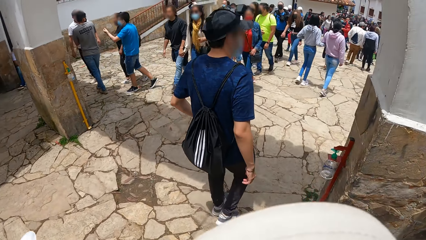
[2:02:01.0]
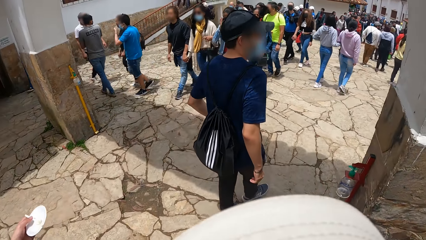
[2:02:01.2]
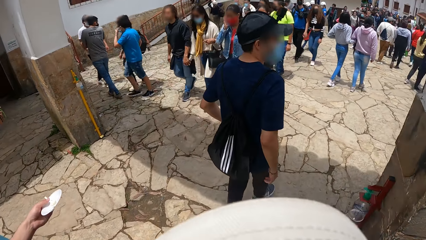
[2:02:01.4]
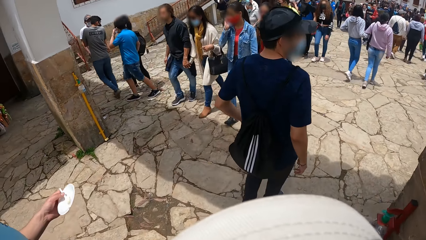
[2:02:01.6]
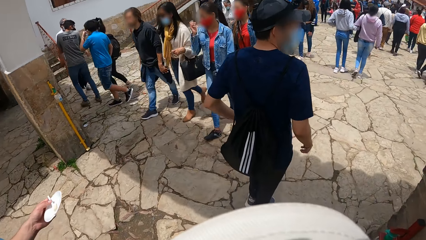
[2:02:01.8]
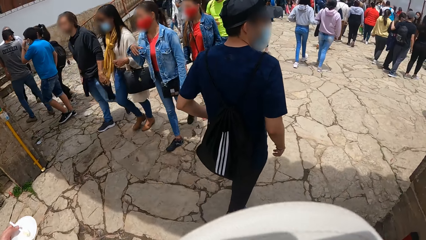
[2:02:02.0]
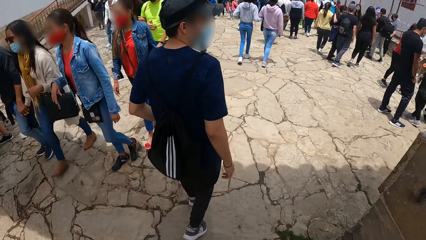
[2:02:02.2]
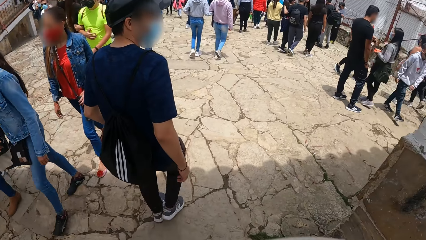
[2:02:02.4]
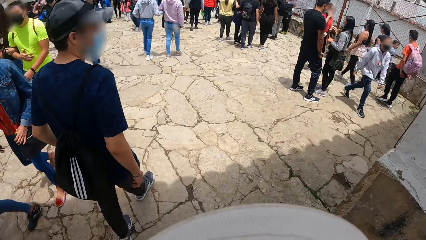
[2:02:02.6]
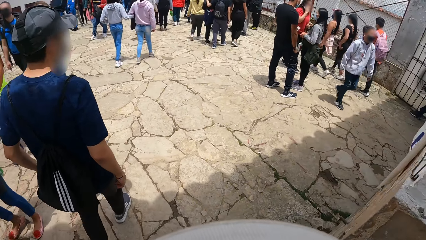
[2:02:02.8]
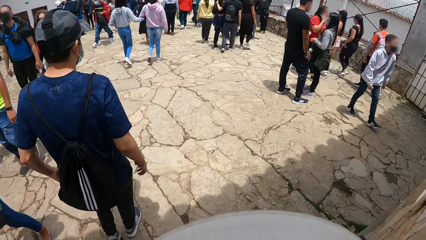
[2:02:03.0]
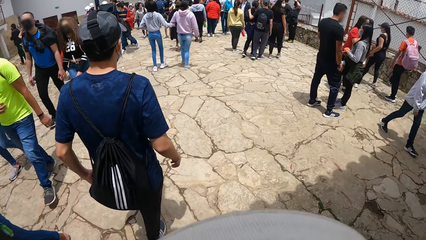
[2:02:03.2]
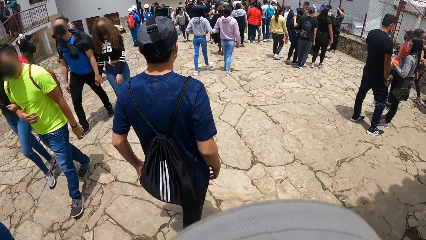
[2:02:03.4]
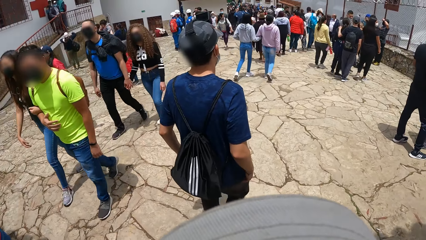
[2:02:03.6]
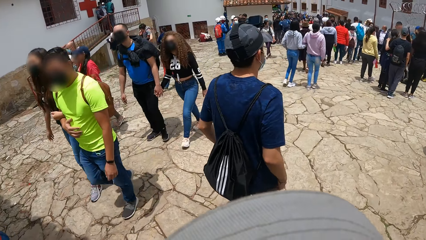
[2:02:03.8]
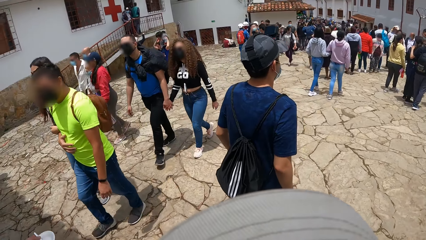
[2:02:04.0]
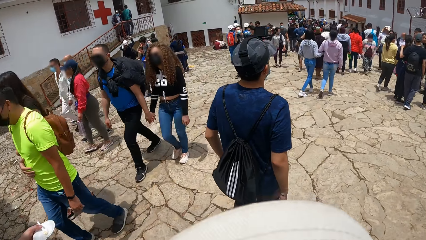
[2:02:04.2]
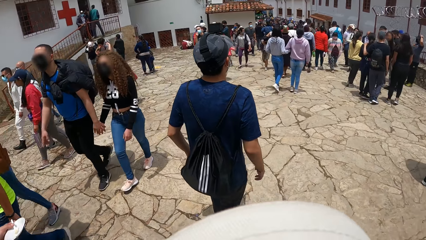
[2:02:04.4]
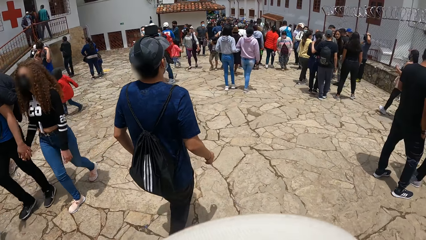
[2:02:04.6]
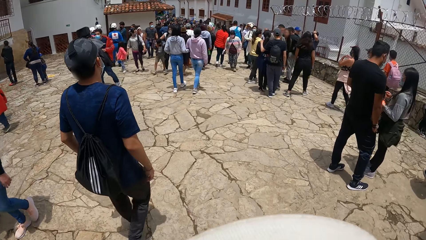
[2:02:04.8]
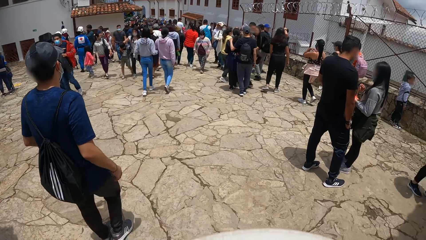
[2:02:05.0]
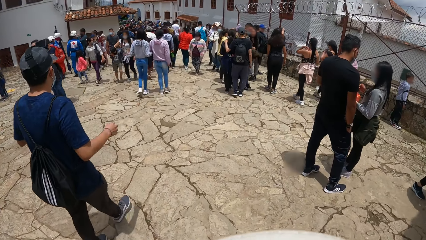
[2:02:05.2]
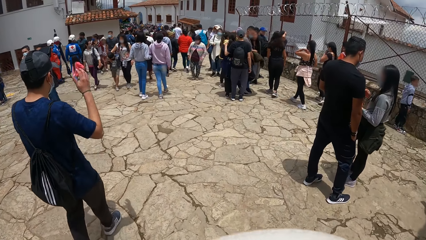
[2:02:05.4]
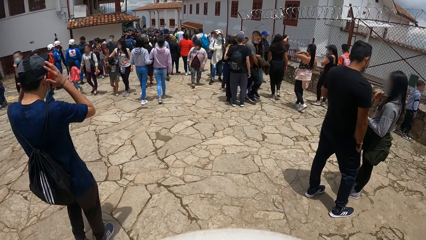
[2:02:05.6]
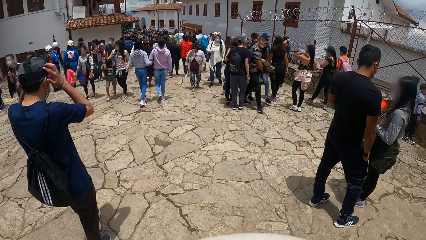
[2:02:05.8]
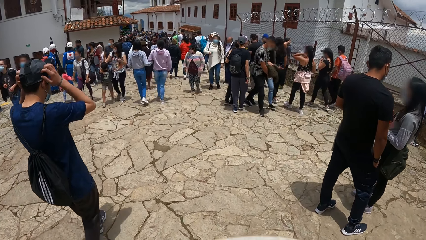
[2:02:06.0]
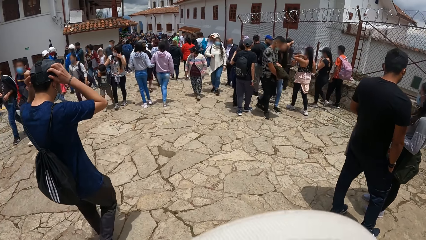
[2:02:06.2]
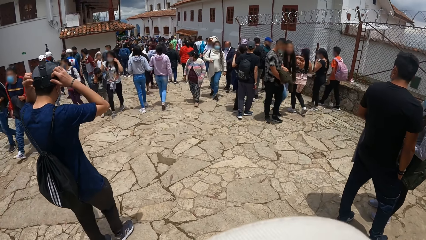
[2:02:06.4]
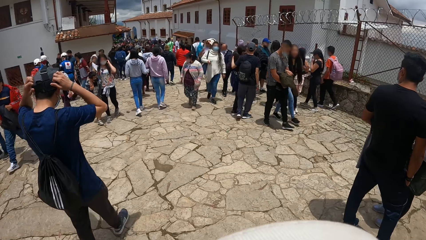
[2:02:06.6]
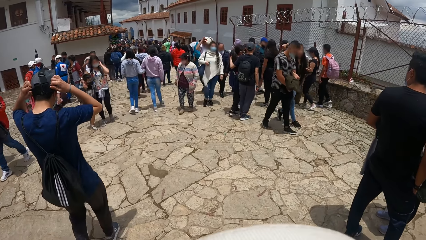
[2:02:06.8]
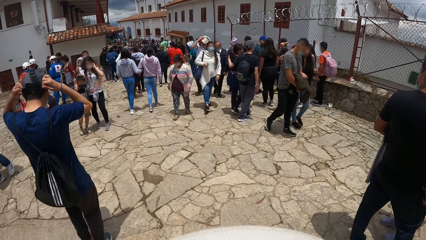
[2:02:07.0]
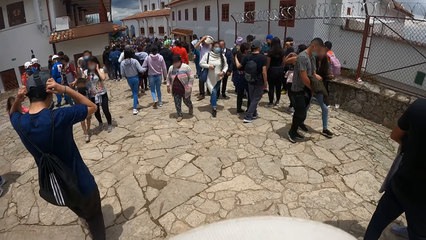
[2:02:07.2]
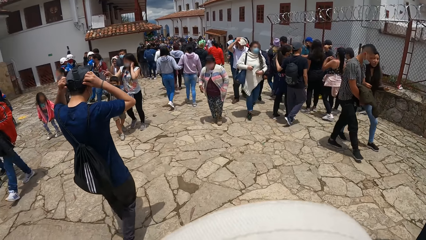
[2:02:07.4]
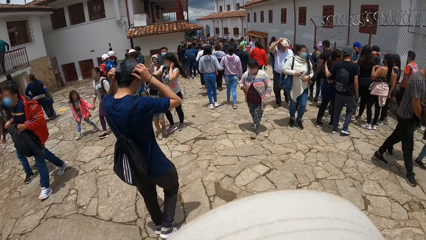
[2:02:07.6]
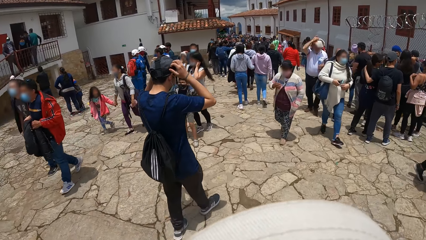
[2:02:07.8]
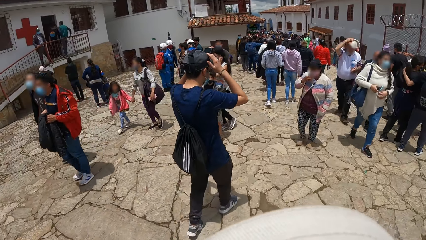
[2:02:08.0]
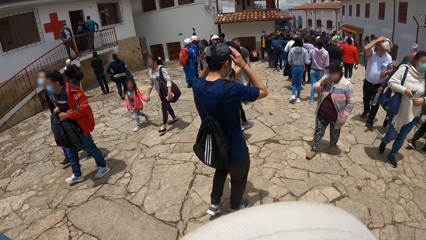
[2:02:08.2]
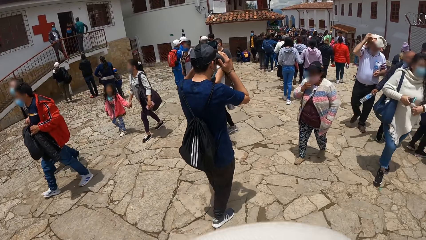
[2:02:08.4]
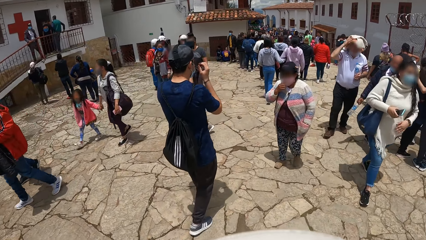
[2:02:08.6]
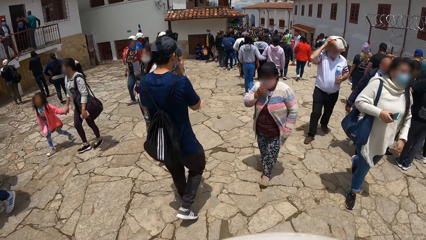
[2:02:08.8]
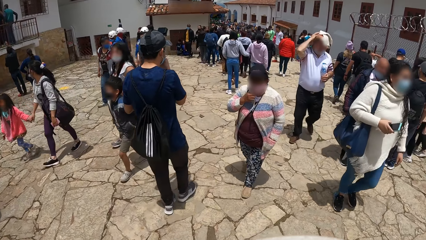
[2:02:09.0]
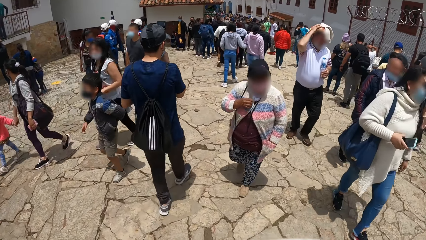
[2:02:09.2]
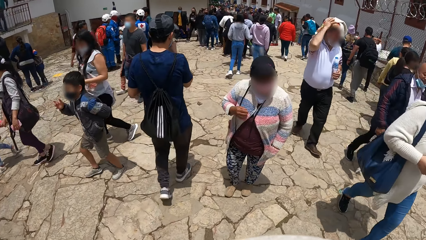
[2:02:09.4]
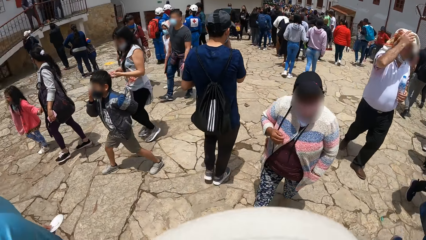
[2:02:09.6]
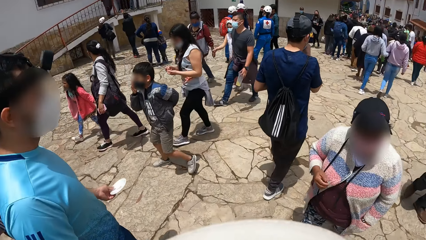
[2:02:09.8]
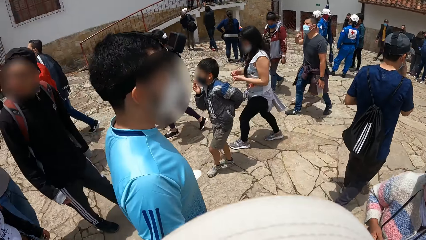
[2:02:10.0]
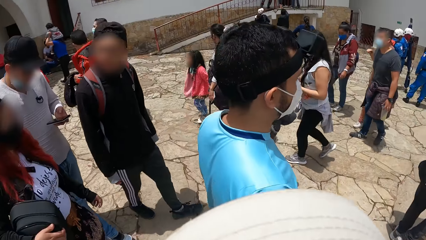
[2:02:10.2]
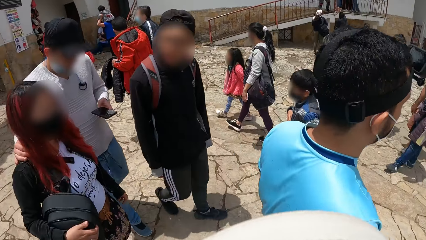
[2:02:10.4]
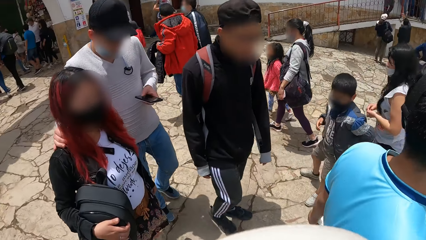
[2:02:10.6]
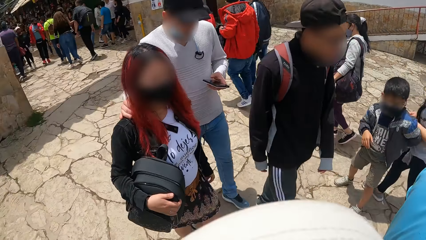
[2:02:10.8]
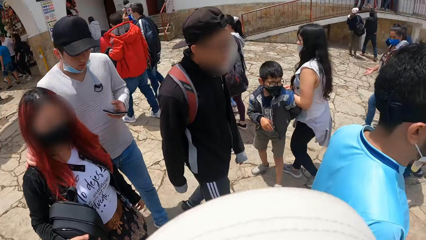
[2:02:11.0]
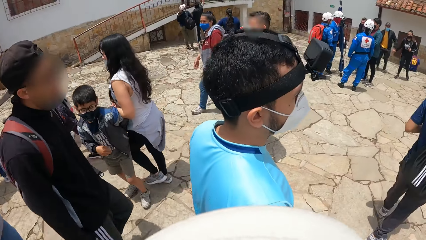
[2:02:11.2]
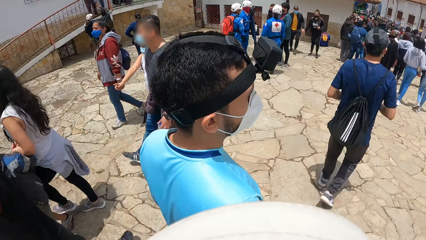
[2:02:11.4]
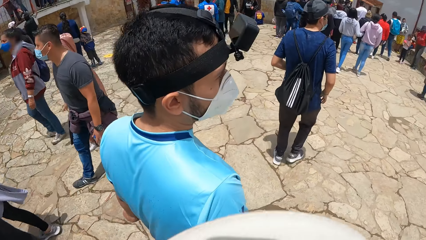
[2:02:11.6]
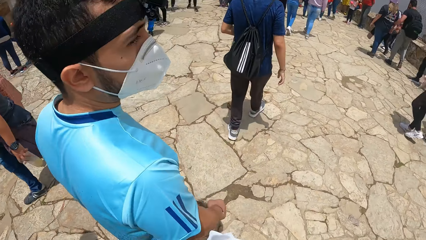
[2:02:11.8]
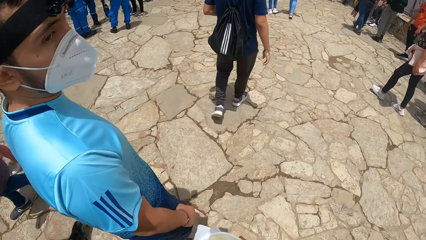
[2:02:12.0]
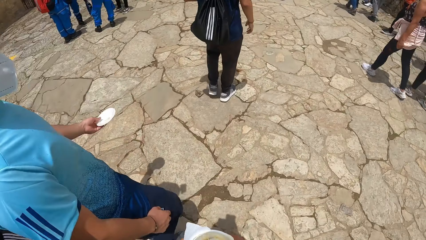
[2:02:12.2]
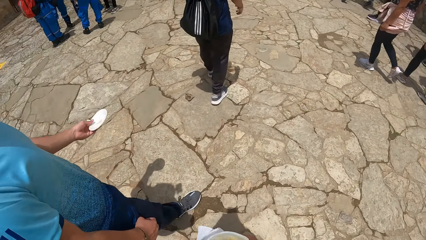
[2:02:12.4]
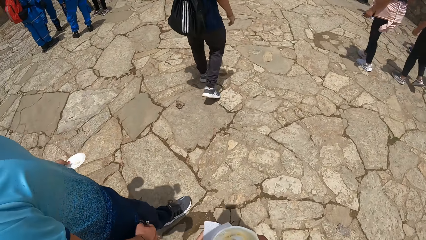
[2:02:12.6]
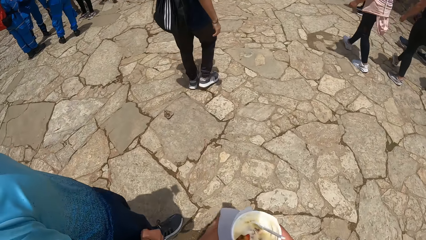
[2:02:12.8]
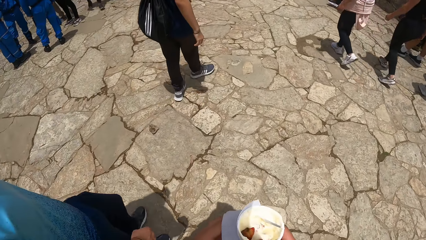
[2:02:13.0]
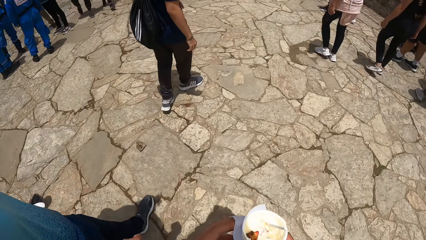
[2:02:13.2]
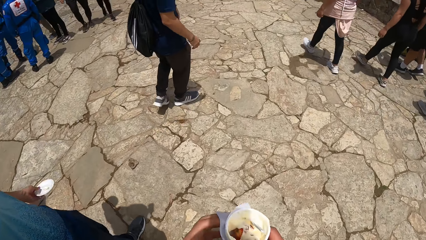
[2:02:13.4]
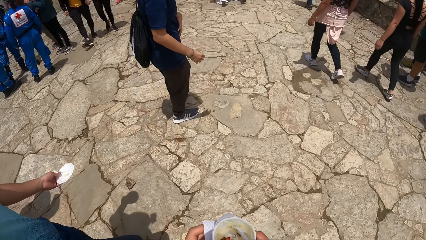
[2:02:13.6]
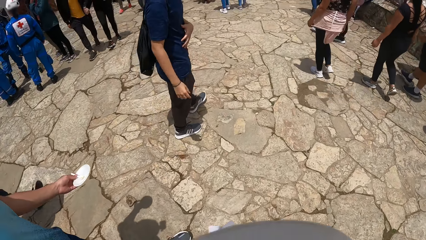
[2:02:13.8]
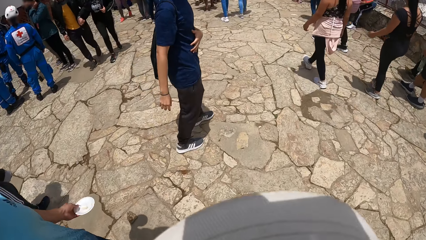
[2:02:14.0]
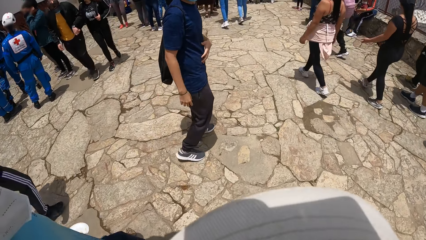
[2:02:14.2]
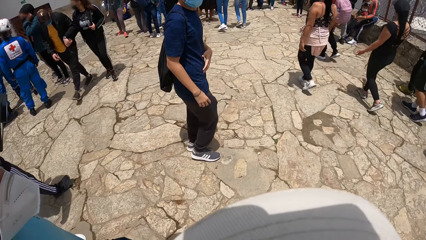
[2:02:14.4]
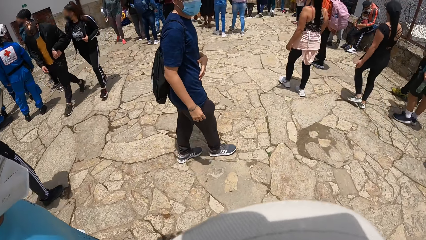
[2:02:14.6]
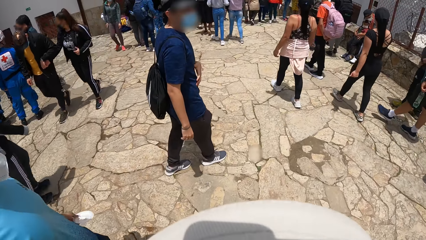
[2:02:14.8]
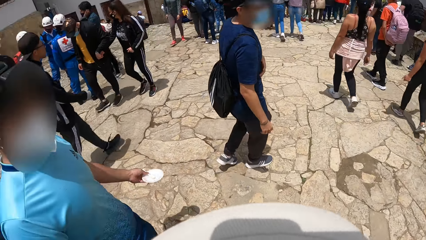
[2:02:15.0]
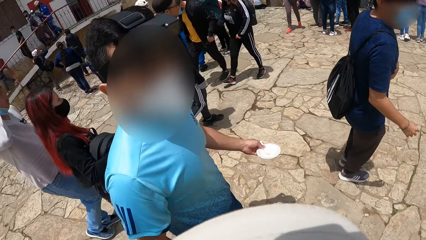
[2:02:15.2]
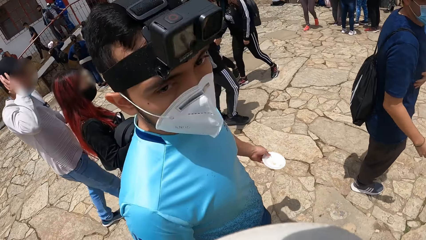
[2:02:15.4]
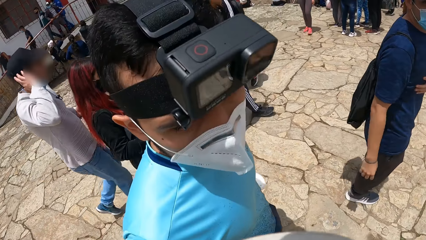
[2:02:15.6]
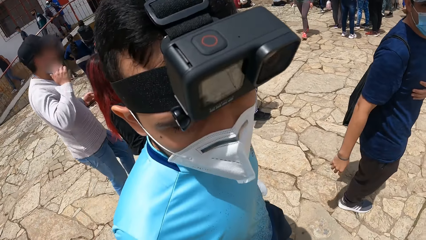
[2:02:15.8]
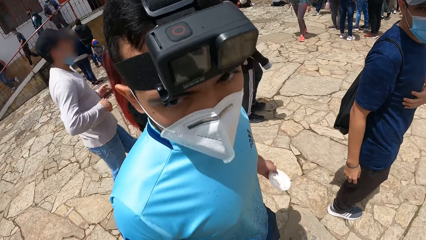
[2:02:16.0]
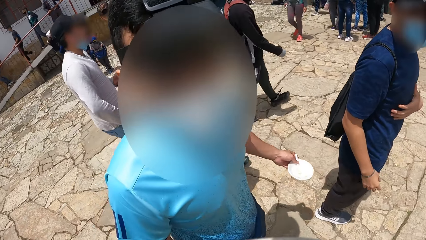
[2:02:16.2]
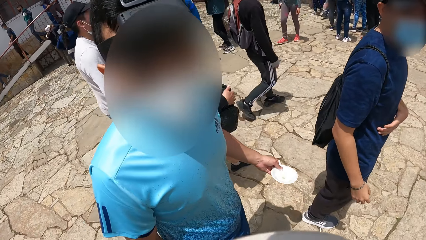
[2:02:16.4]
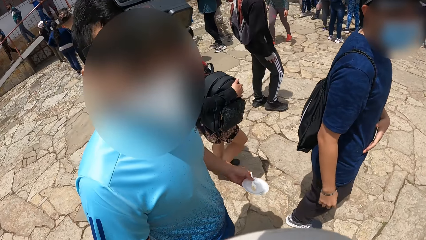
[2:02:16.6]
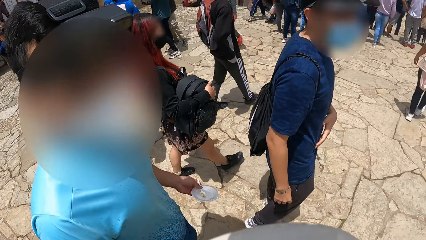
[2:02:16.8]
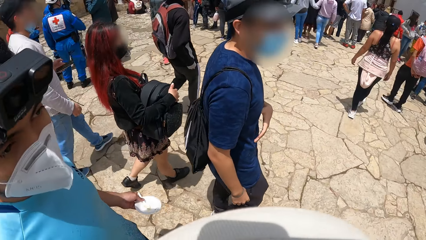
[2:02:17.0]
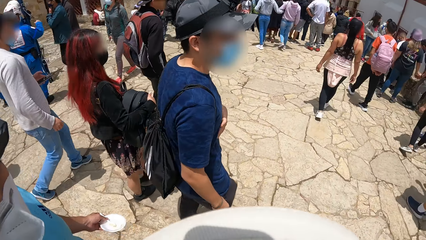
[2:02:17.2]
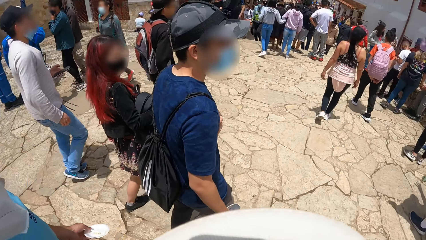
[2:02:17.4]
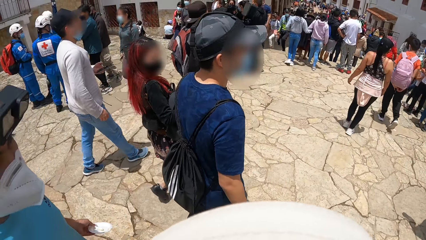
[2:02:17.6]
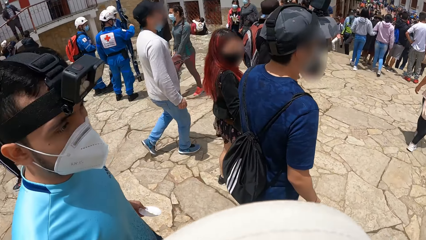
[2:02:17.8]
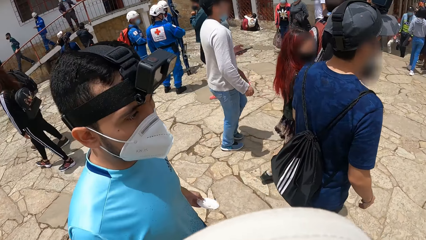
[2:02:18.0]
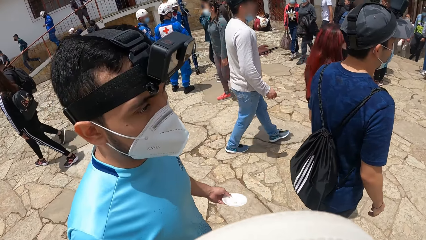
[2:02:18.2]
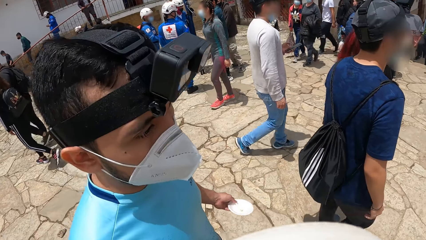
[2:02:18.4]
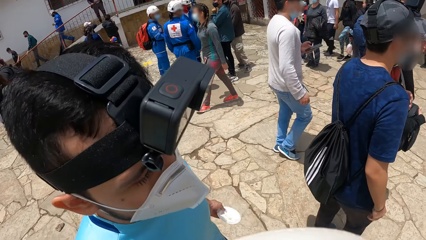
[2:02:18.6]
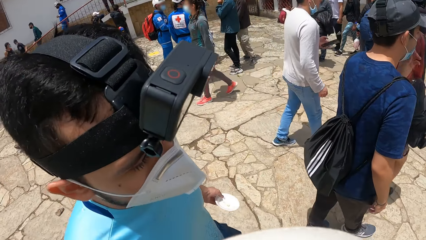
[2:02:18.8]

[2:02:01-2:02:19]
The man adjusts the camera strap on his head with both hands. Another man looks at the camera. The other man interacts with the camera wearer.
